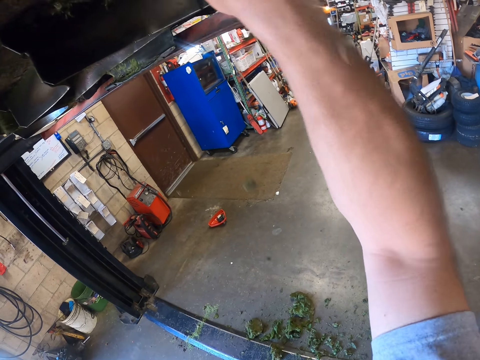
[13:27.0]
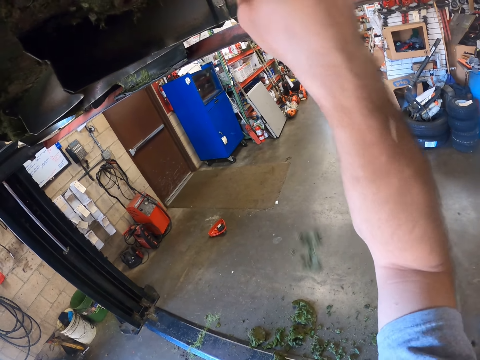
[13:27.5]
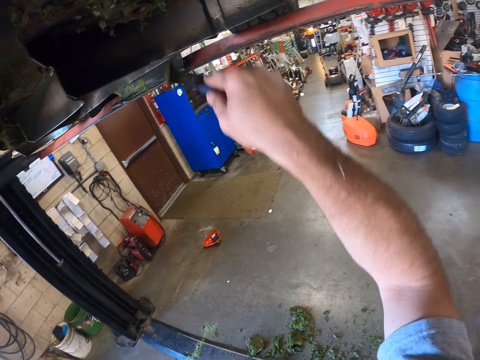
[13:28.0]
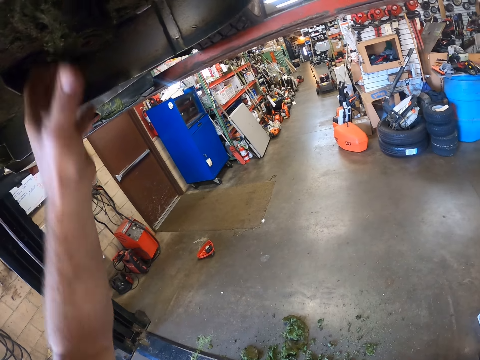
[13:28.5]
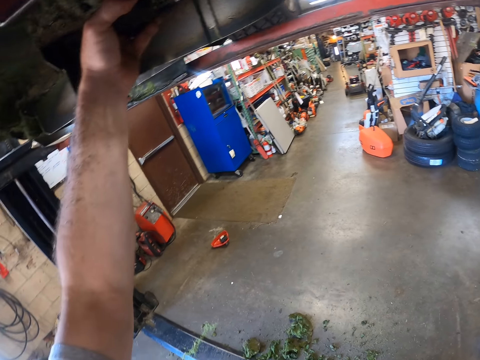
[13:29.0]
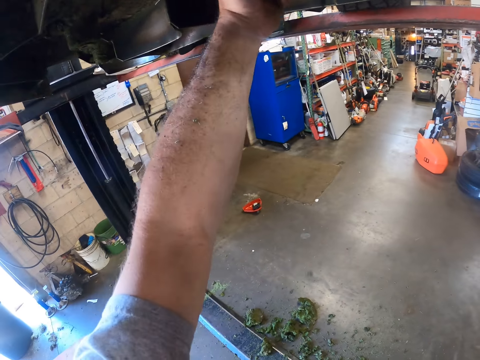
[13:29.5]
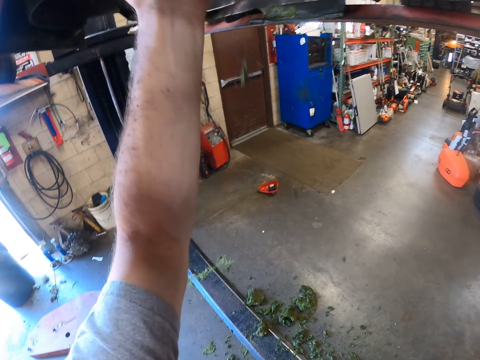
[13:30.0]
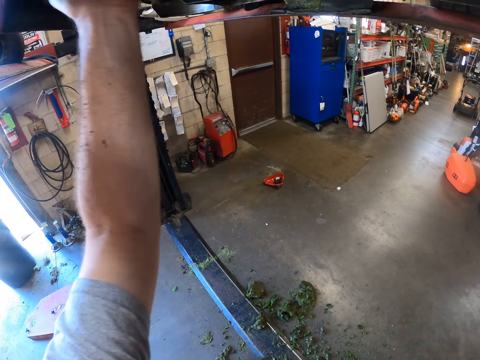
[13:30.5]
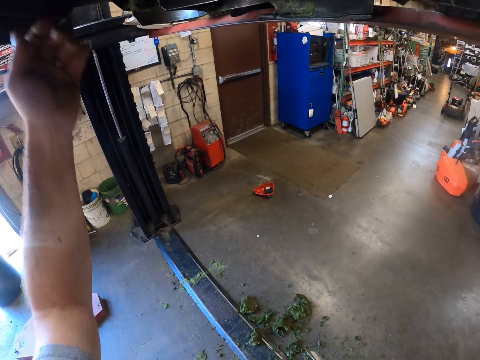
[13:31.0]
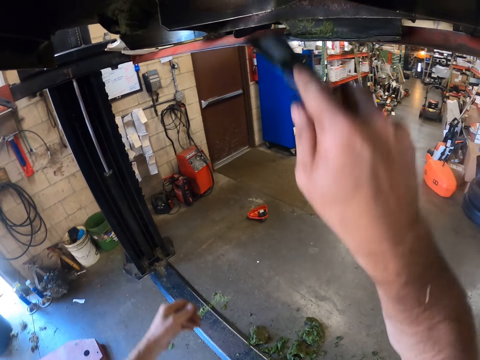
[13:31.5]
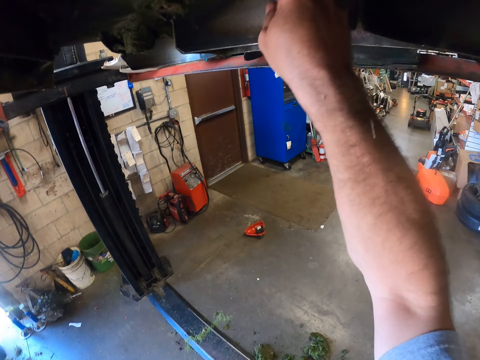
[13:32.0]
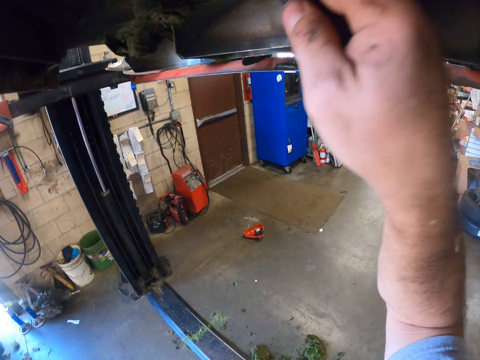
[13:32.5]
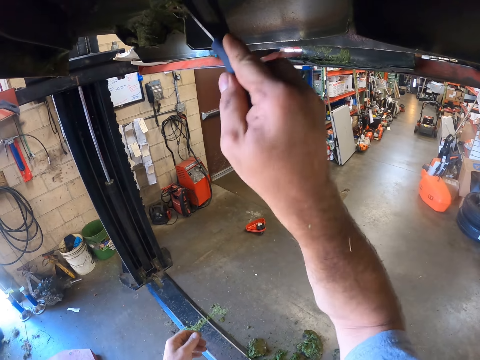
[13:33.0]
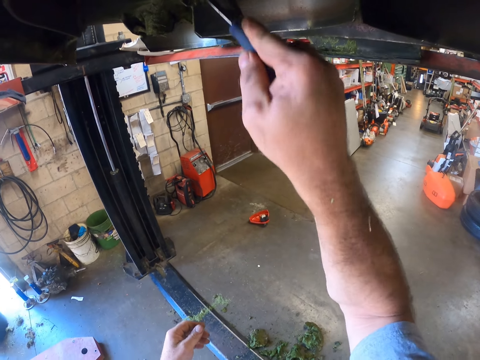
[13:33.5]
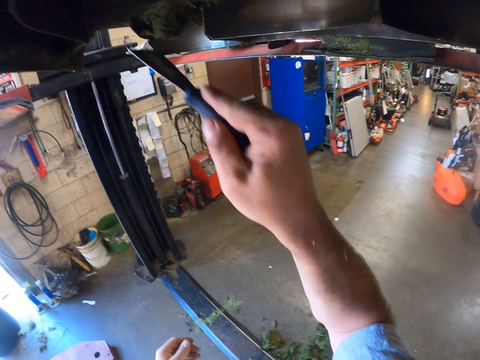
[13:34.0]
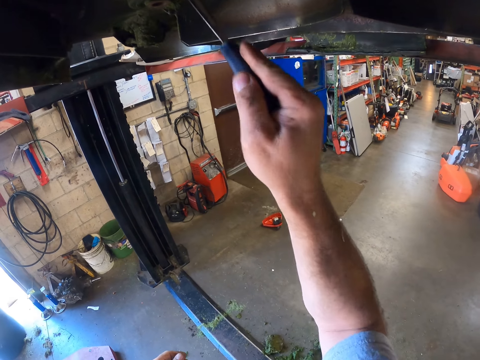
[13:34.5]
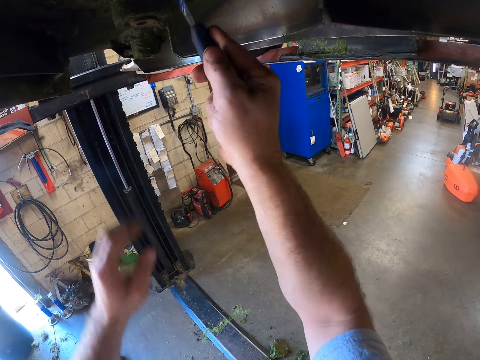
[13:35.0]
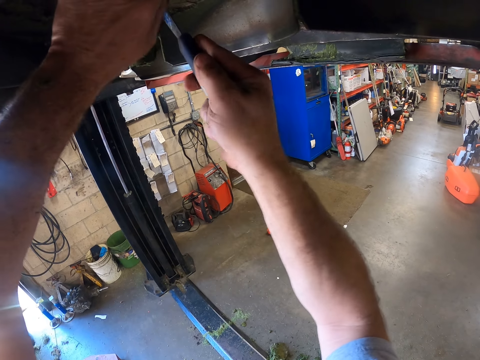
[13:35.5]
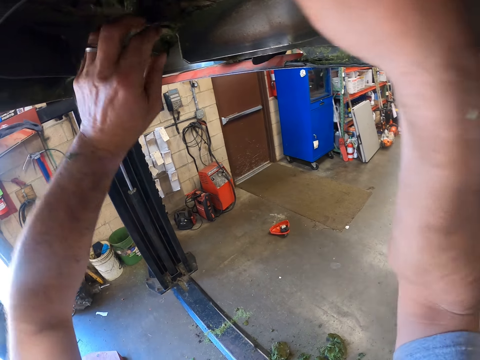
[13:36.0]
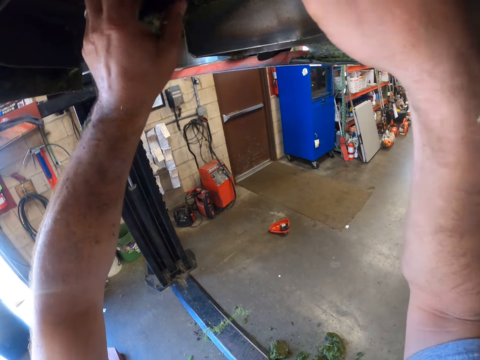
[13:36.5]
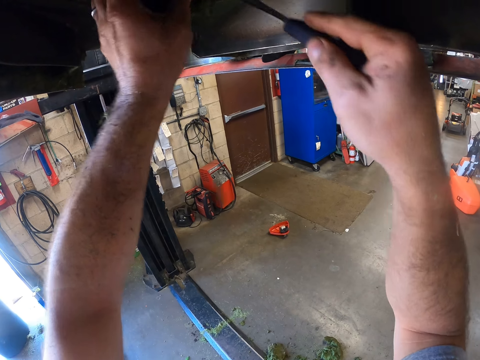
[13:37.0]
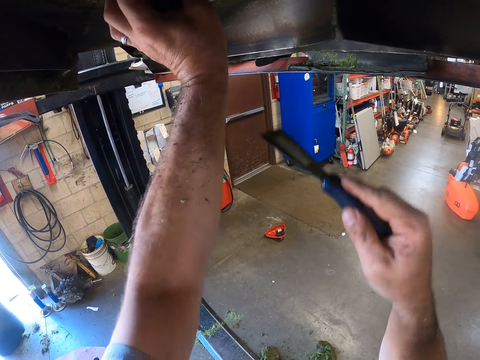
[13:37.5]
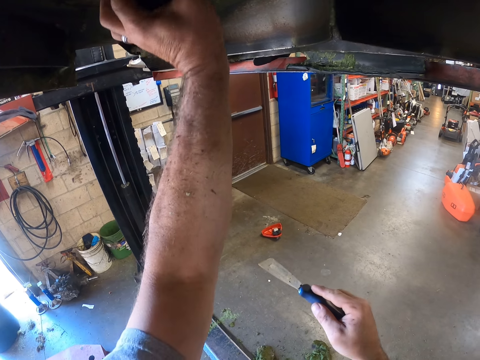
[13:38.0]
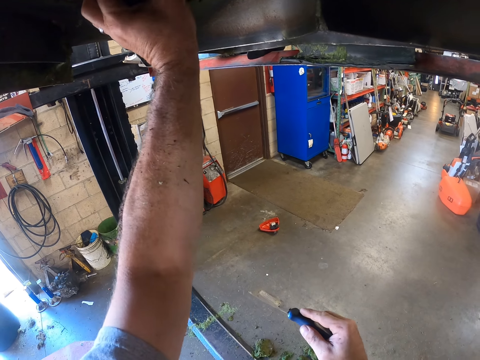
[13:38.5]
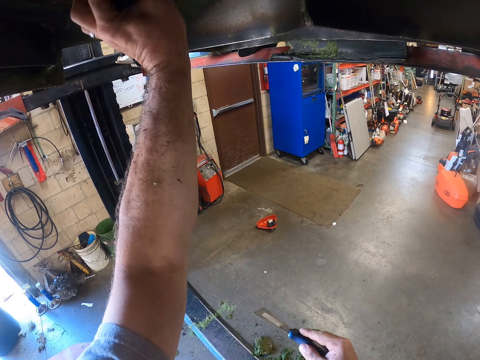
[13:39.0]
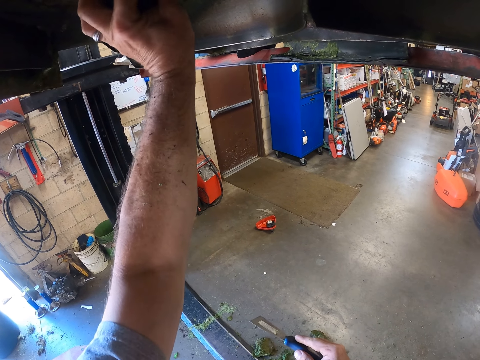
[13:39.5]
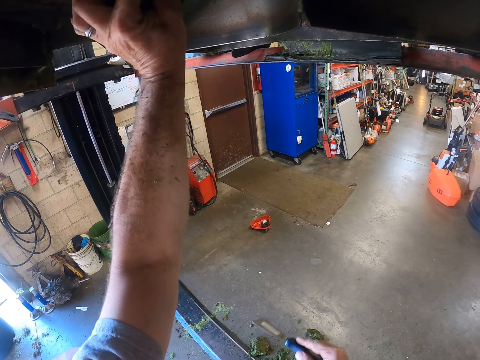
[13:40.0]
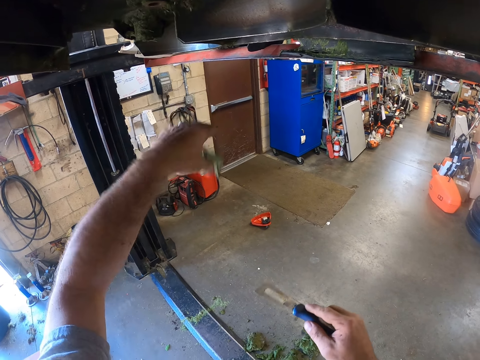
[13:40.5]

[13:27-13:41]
The camera wearer holds the quad with his left hand. He scrapes dirt from the bottom of the quad with the putty knife. He removes dirt from the bottom of the quad with his left hand.

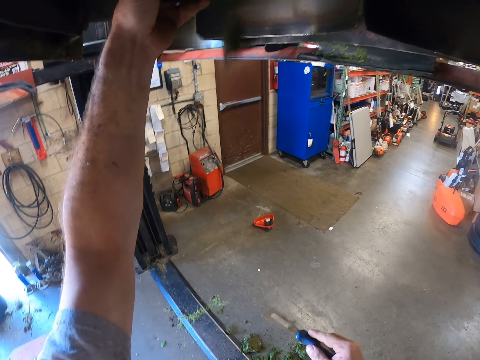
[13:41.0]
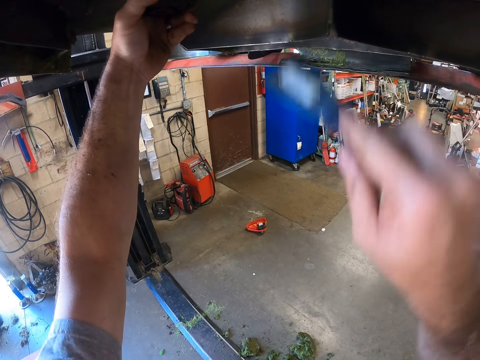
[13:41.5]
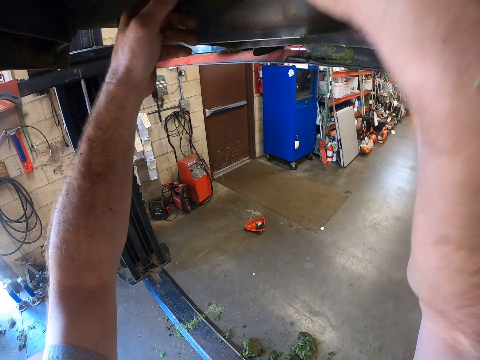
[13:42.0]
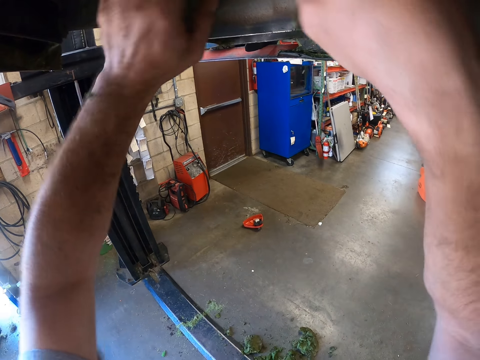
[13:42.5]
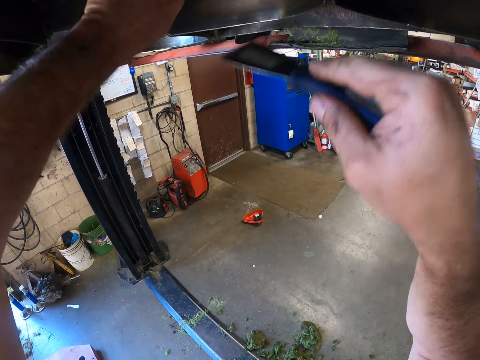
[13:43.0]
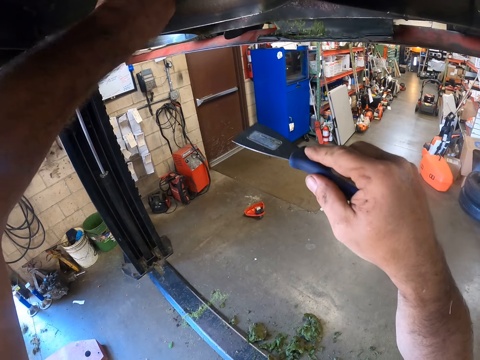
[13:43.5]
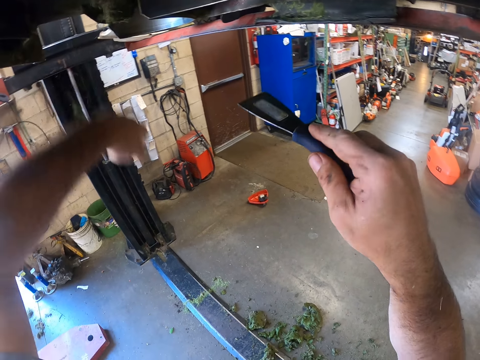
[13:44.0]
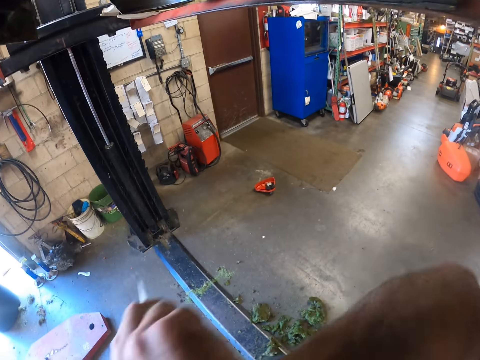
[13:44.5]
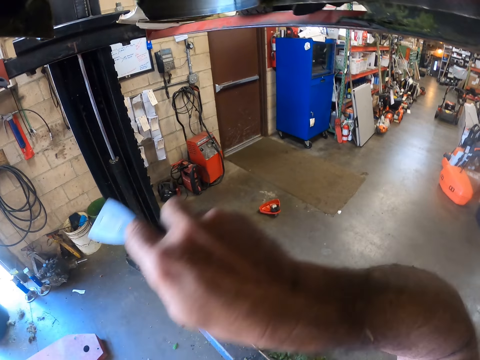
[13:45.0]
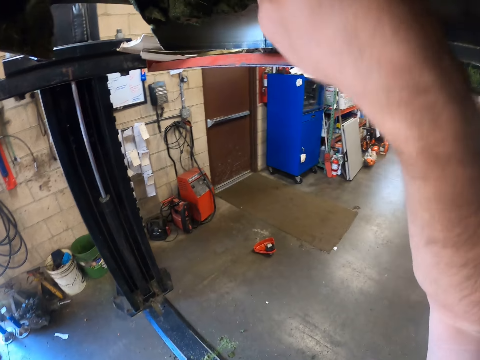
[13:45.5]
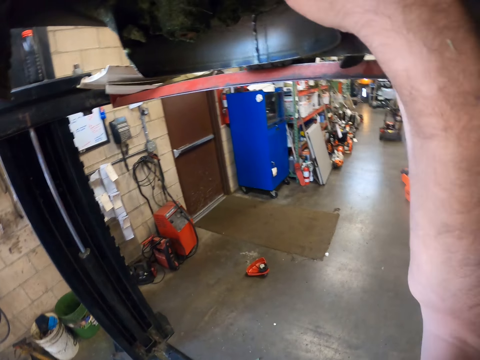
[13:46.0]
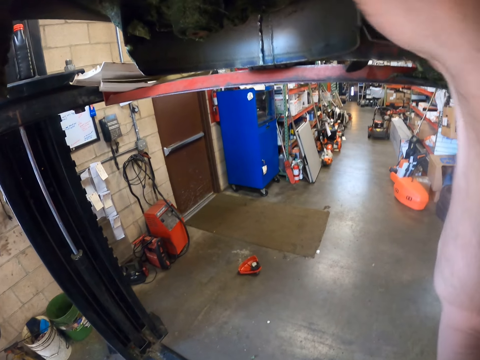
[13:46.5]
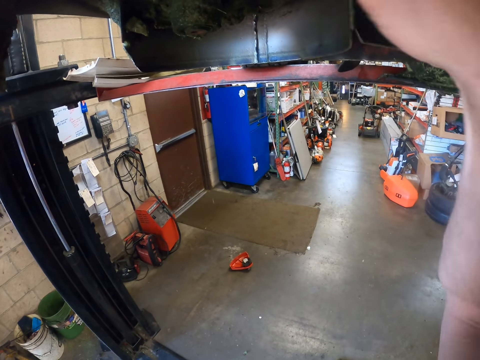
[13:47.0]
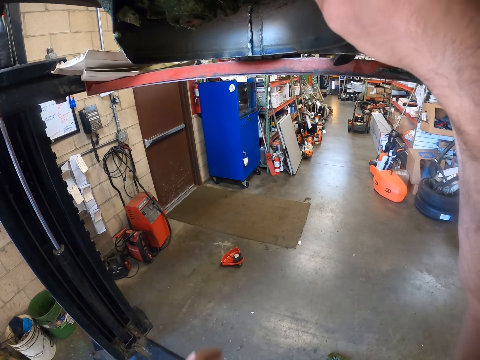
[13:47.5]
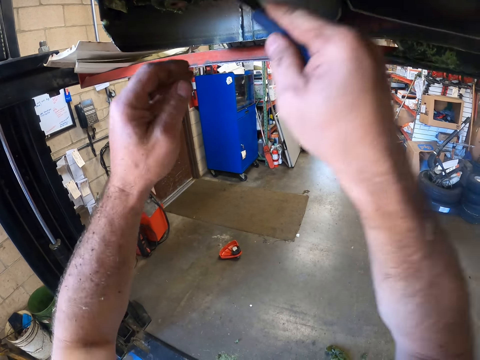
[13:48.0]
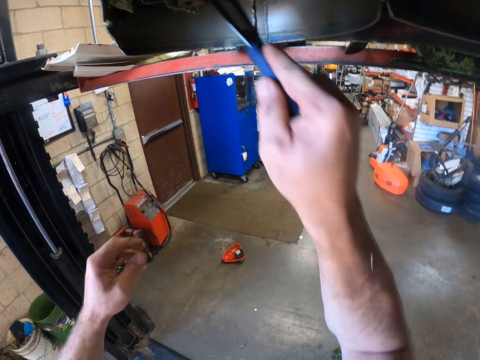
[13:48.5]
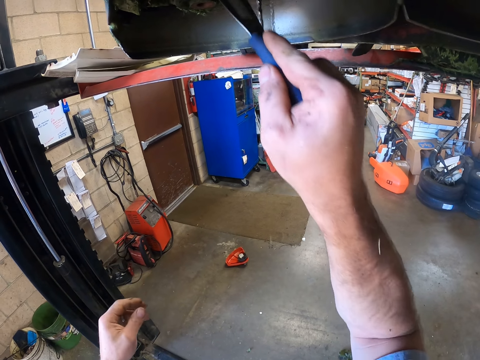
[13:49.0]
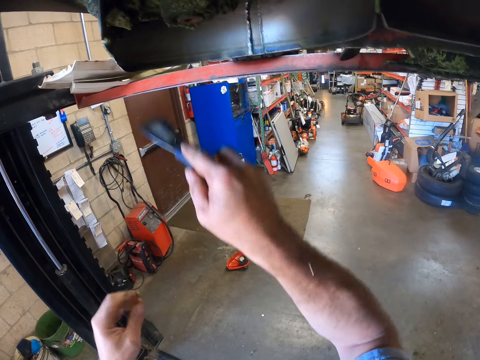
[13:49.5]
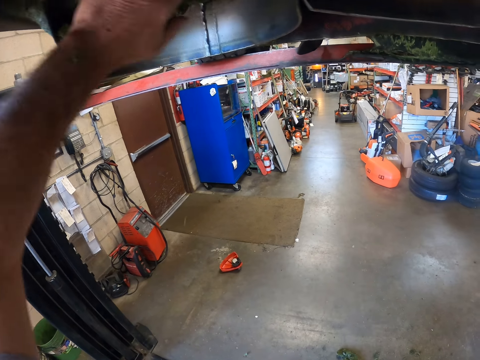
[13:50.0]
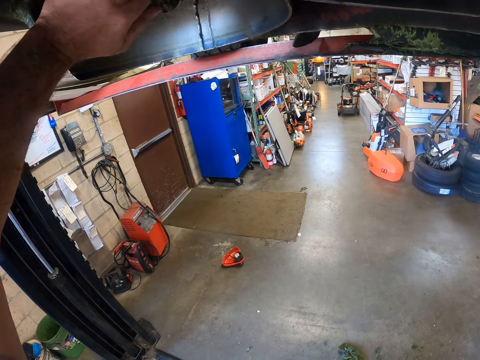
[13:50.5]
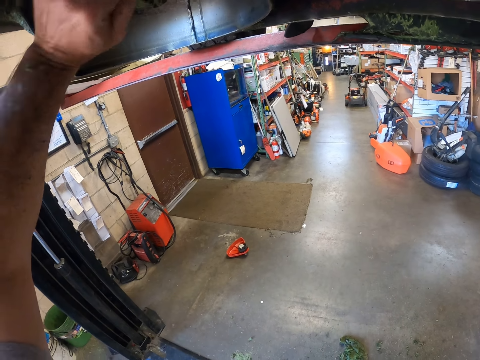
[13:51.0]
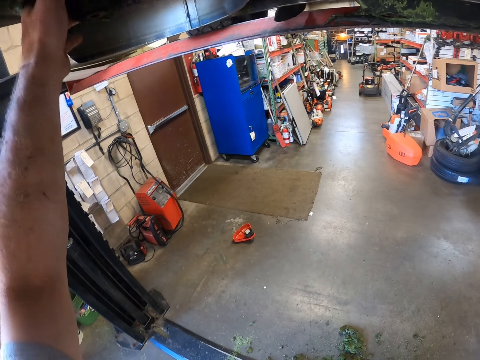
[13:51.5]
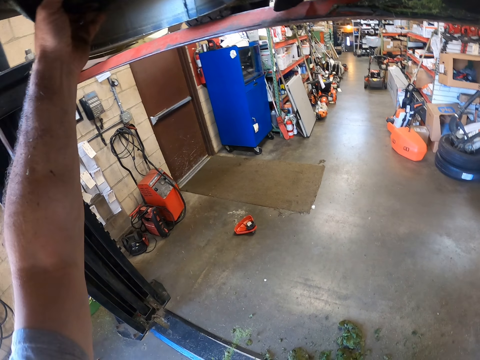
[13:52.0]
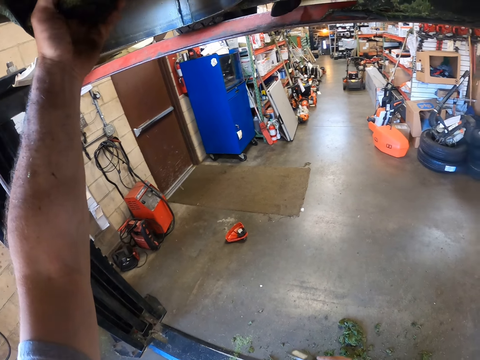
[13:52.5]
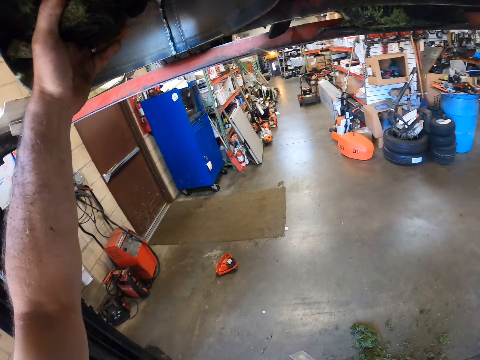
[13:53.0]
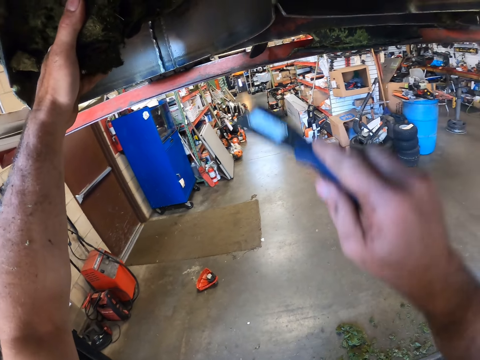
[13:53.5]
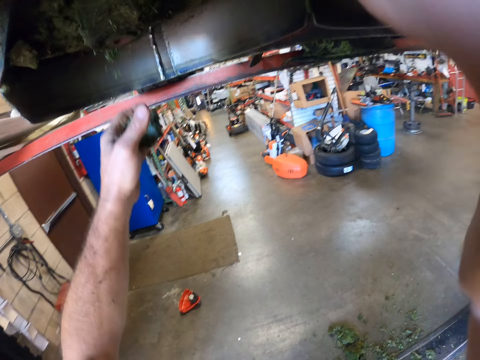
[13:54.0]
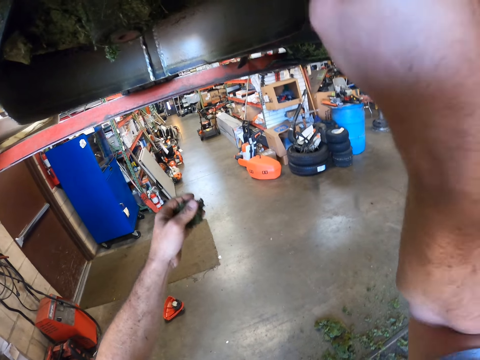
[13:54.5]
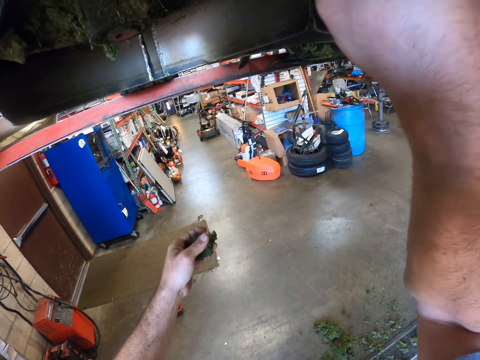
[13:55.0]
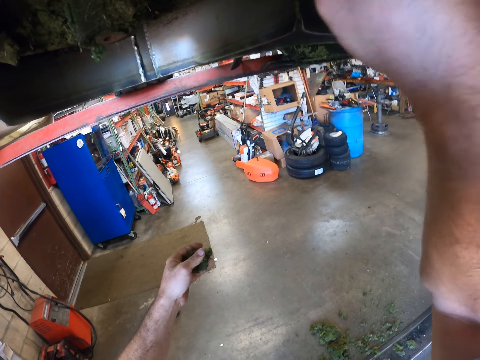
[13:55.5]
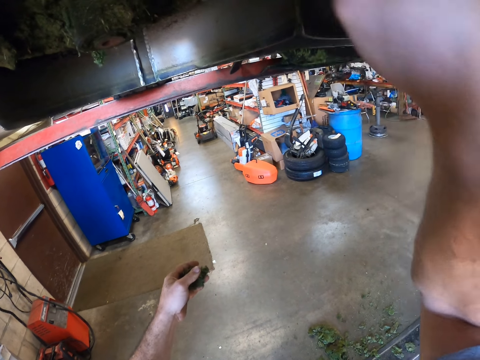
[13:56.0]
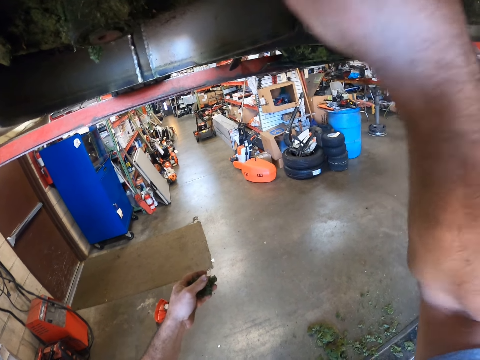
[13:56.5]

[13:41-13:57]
The camera wearer scrapes dirt from the bottom of the quad with the putty knife. He scrapes the bottom of the quad with the putty knife. He removes dirt from the quad with his left hand. He scrapes the bottom of the quad with the putty knife.
